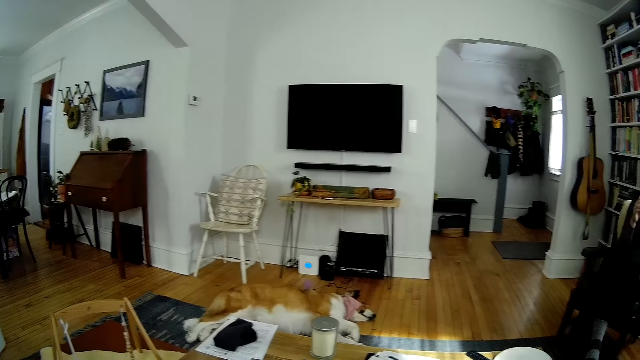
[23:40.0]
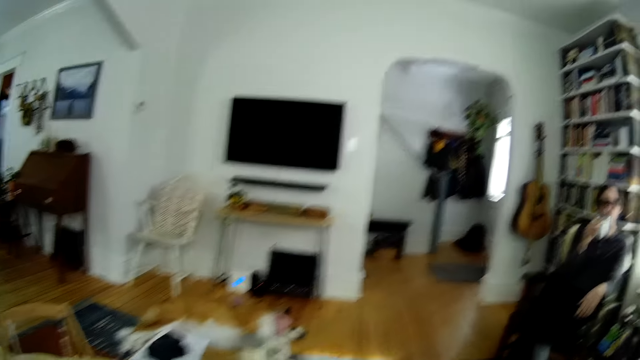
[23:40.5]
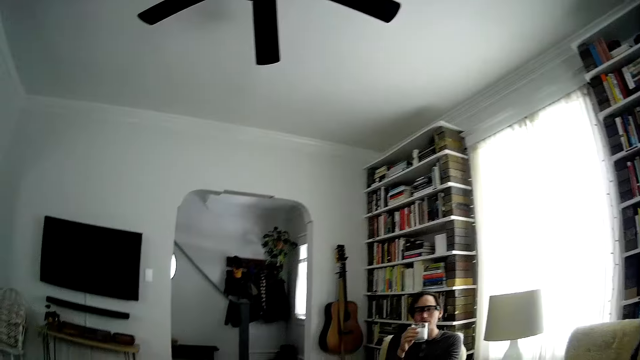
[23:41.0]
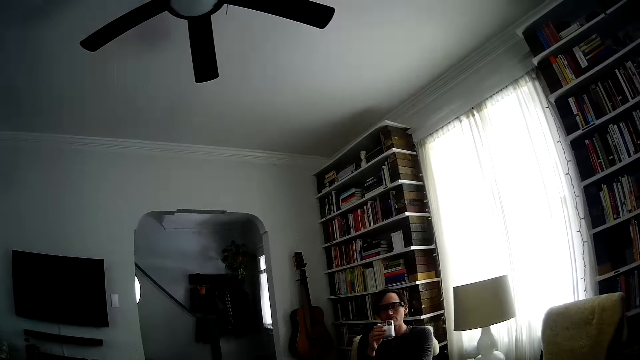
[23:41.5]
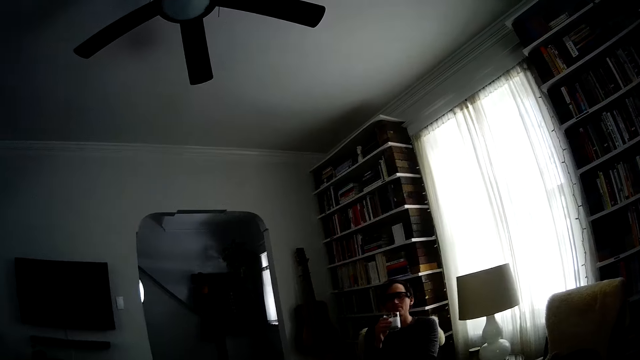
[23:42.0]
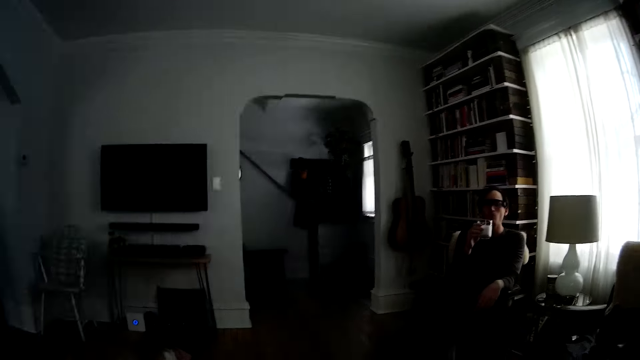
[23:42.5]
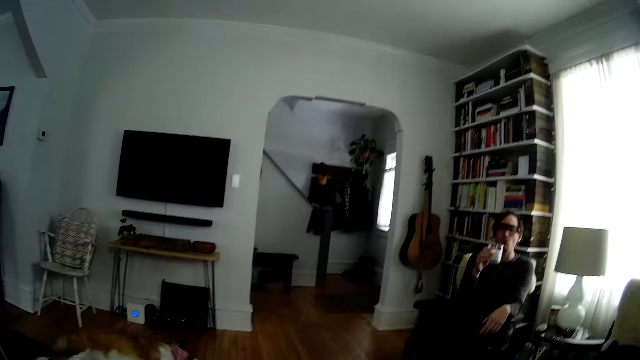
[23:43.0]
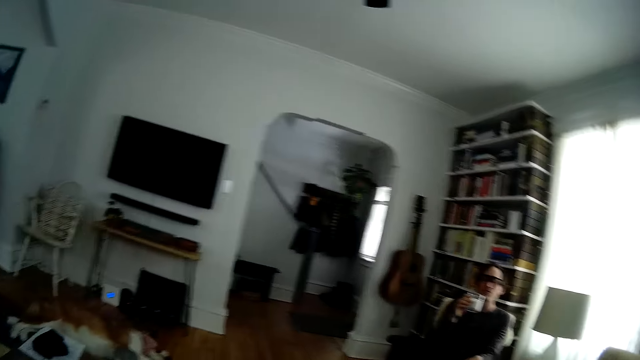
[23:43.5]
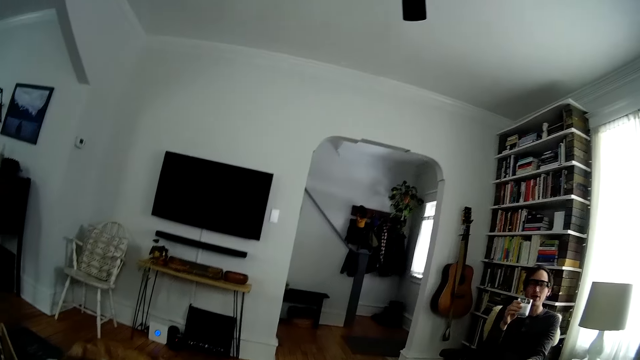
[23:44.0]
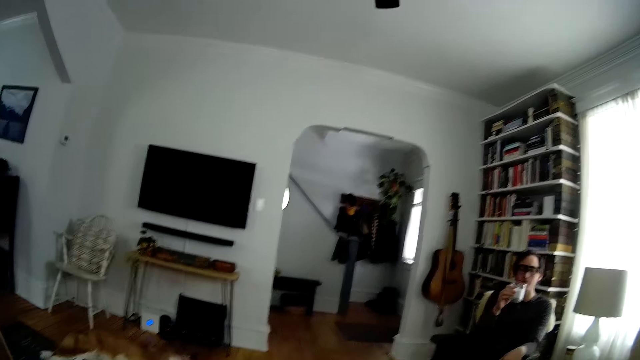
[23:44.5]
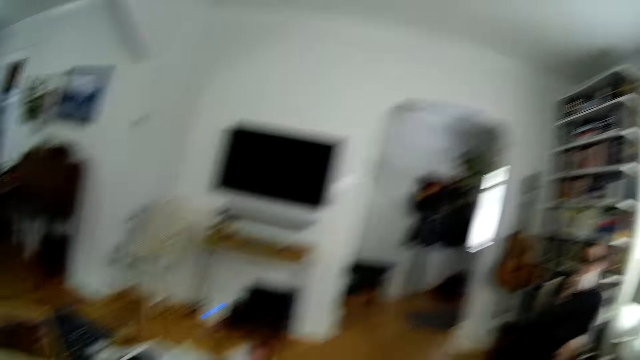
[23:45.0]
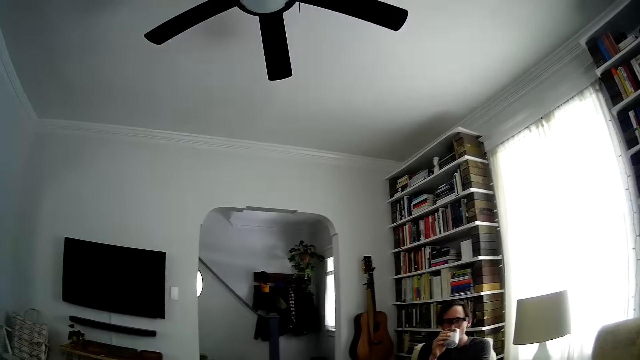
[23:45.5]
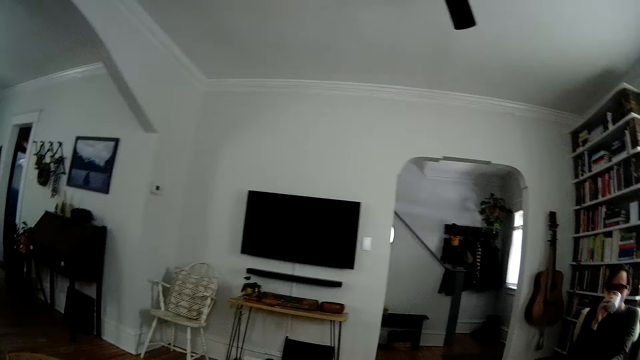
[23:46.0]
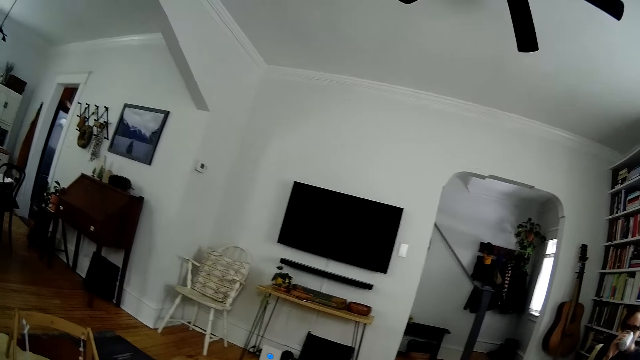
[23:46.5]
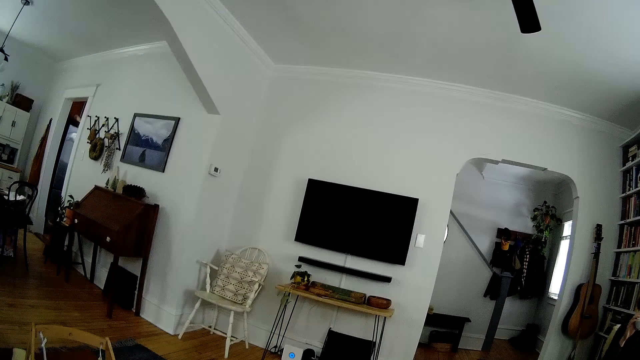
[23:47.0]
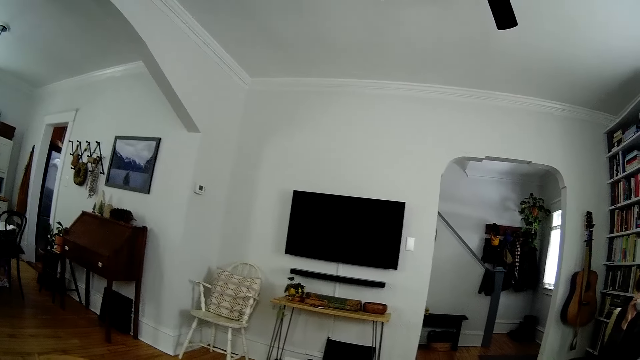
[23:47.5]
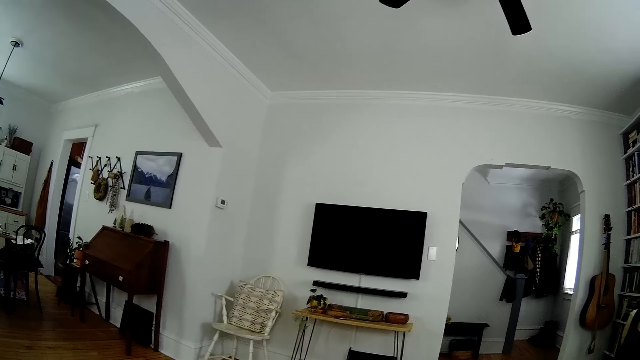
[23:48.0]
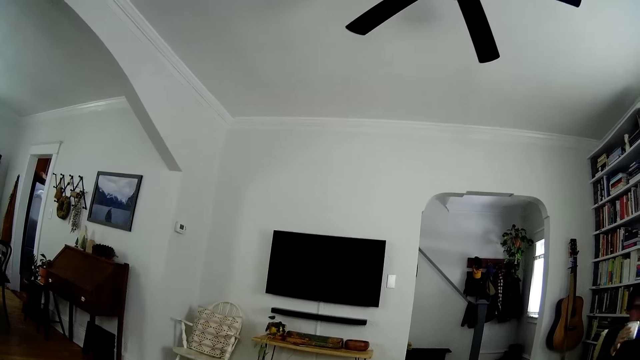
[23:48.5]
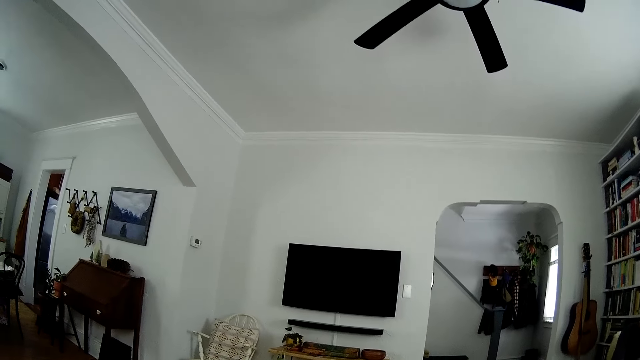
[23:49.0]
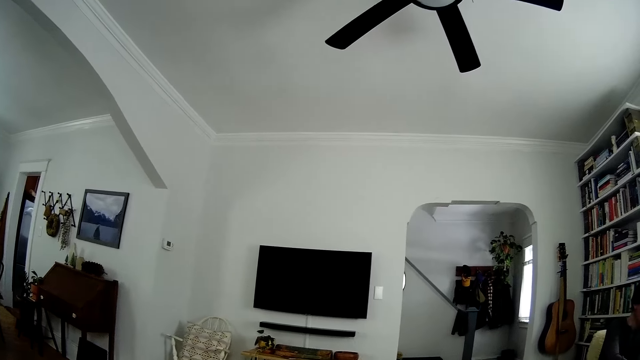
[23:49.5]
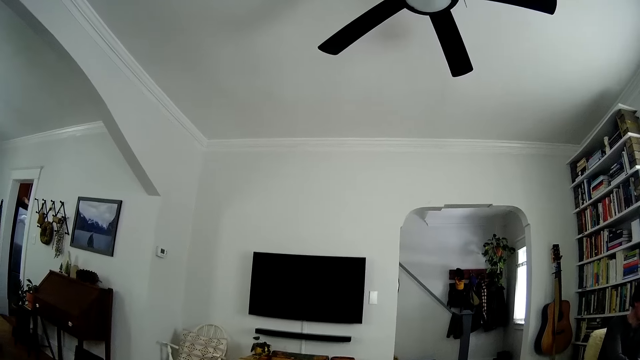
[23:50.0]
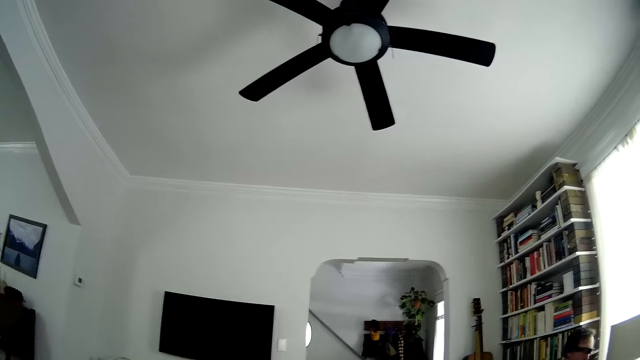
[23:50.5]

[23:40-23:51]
The camera wearer looks at the television. They converse with the man. The man drinks smoothie from the cup in his right hand. The camera wearer looks around. They converse with the man.

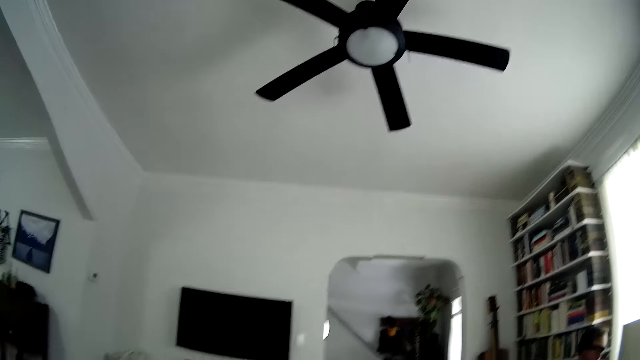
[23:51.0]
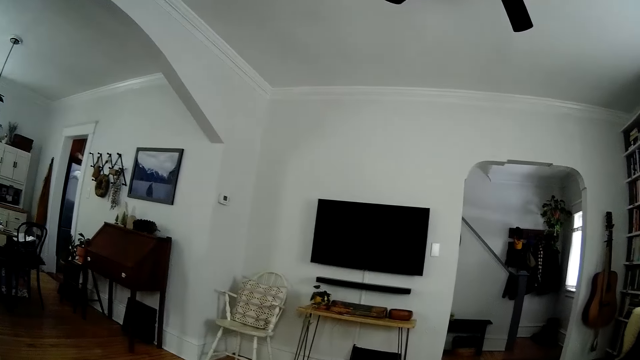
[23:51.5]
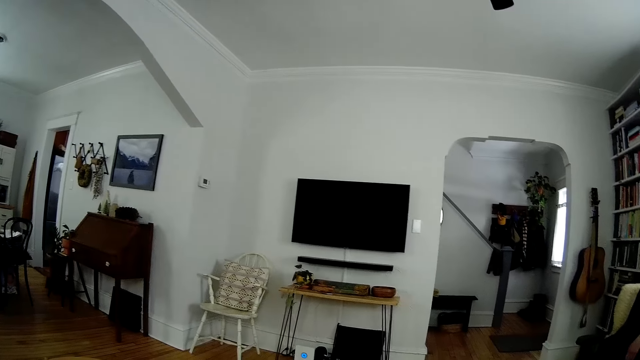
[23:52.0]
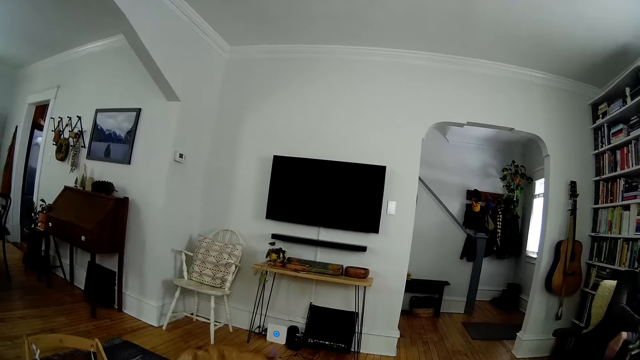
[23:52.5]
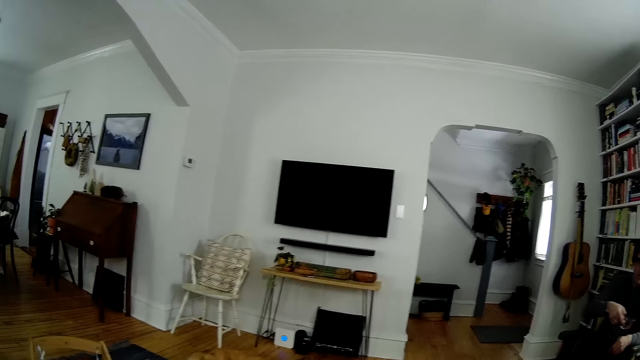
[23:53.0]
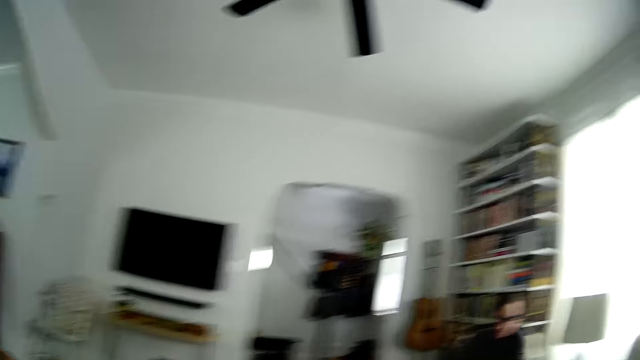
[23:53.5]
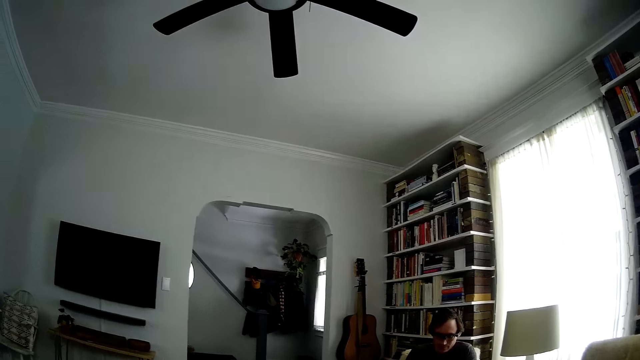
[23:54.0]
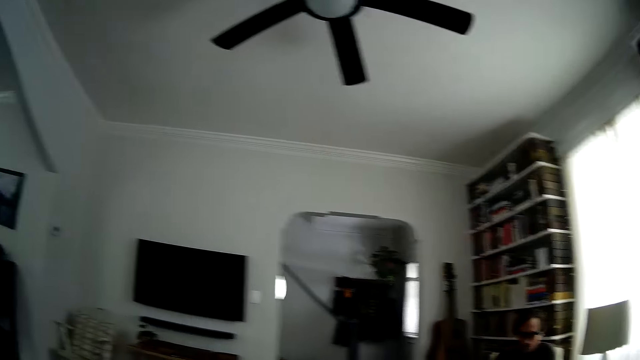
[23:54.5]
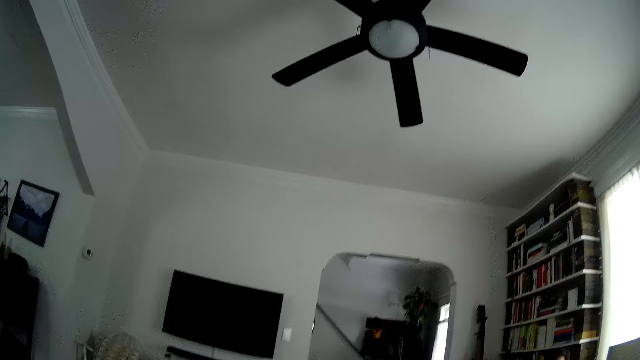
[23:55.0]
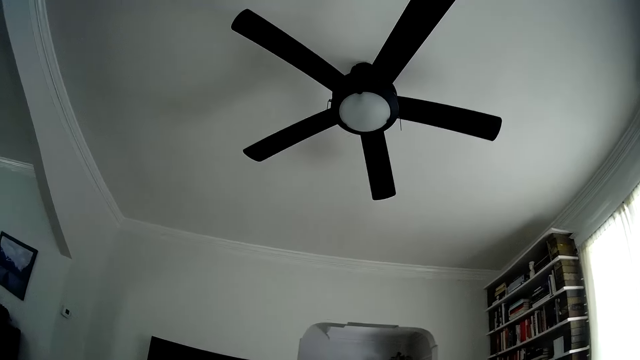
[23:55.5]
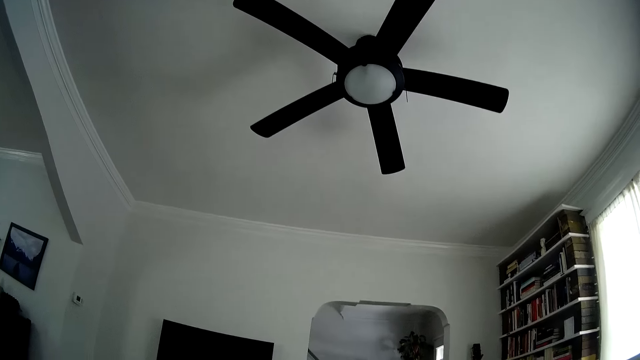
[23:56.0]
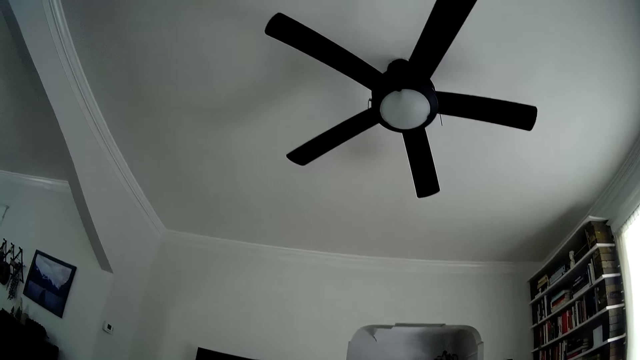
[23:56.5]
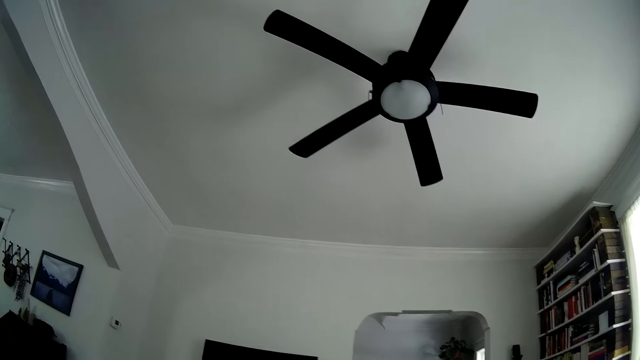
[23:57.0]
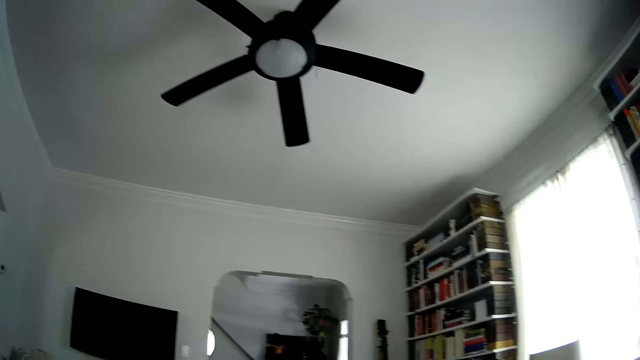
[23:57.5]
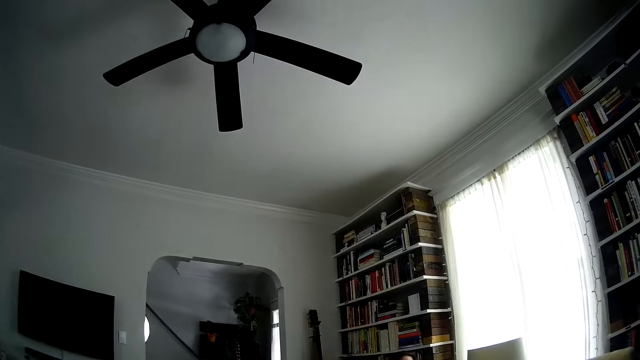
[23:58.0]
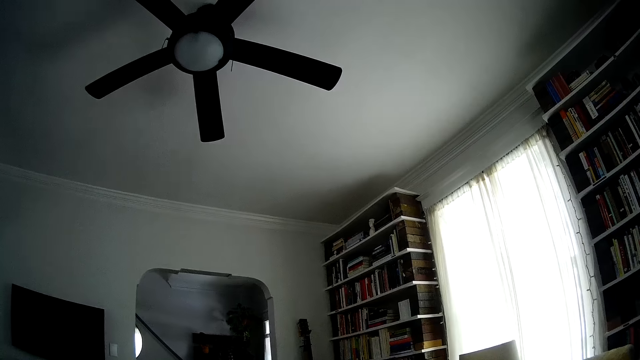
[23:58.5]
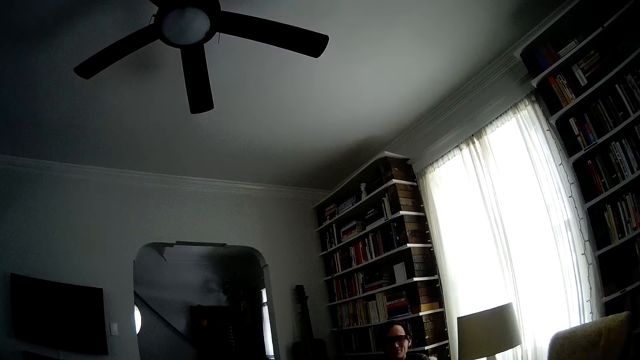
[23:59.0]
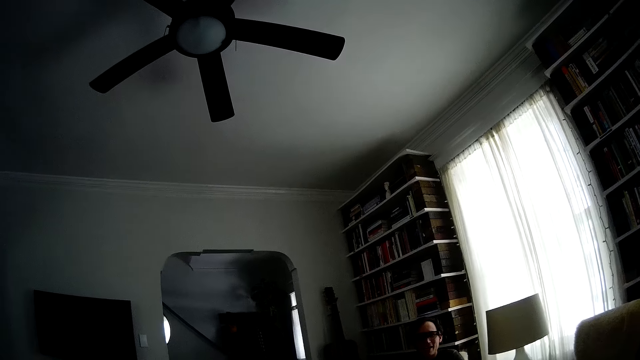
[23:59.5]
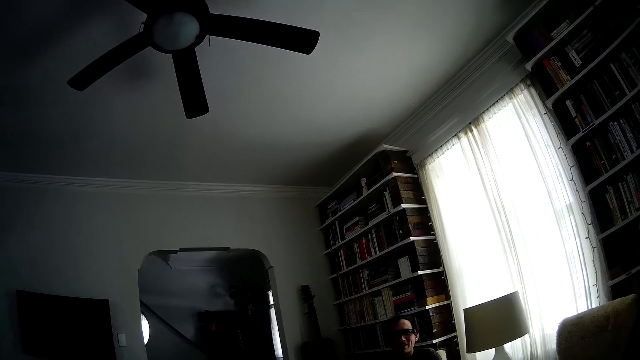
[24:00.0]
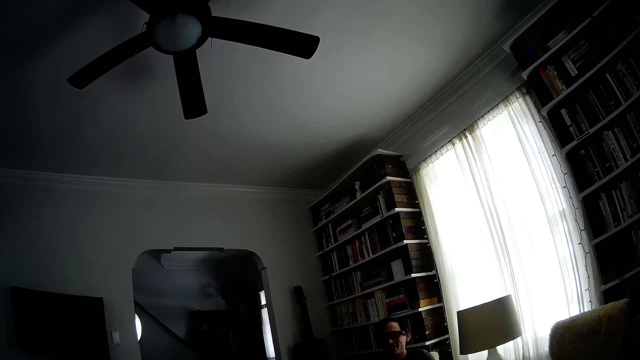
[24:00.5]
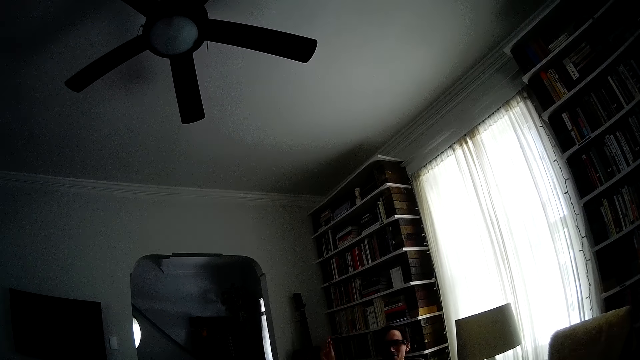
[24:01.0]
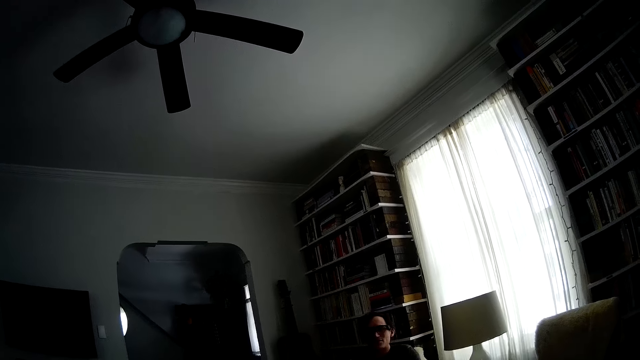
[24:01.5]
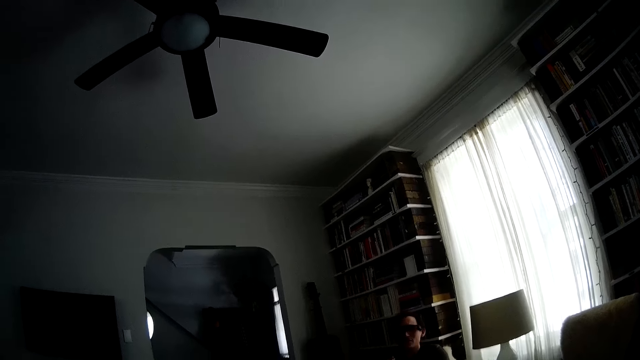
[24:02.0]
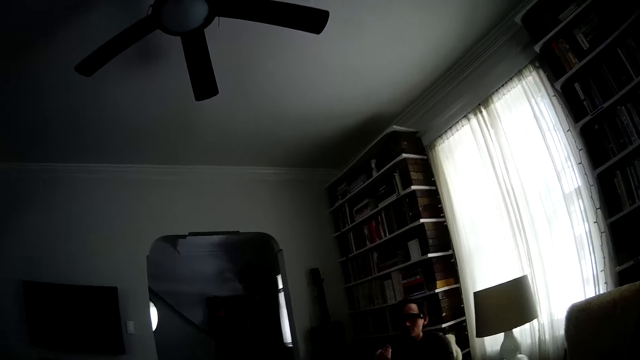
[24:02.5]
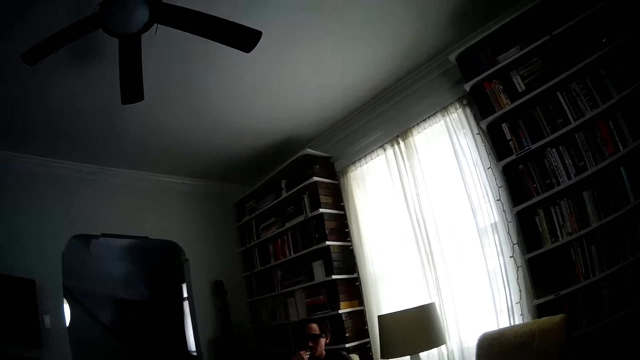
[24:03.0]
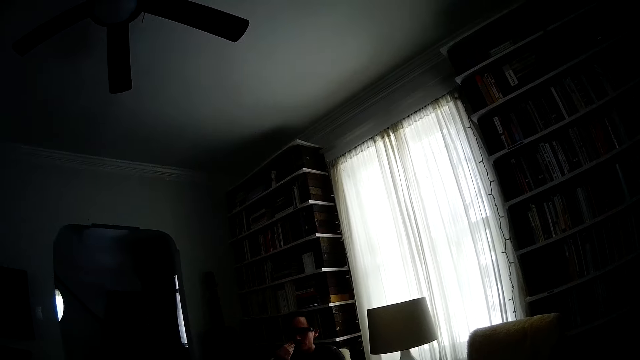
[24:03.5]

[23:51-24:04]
The camera wearer listens to some background music. The man converses with the camera wearer. The camera wearer looks at the ceiling. They chew cookies. The man converses with the camera wearer.
